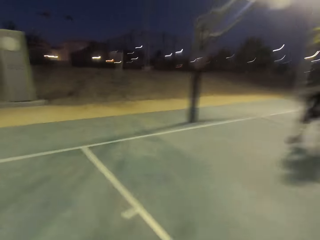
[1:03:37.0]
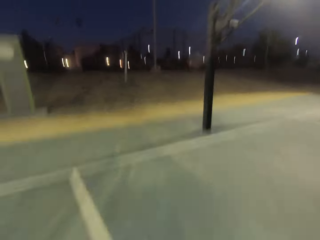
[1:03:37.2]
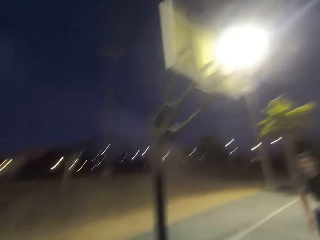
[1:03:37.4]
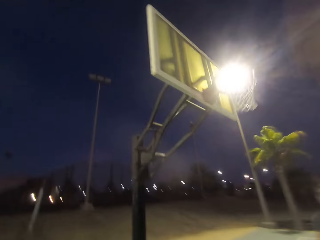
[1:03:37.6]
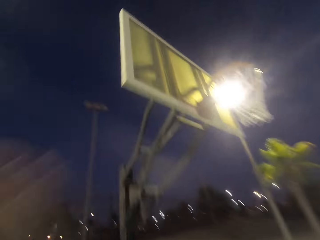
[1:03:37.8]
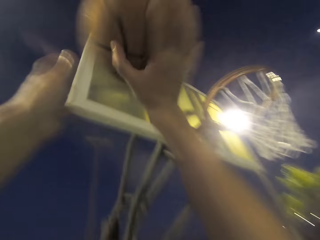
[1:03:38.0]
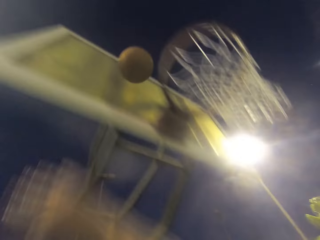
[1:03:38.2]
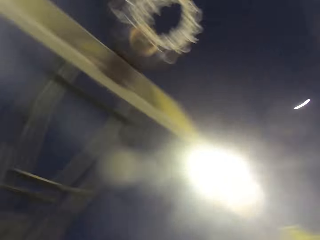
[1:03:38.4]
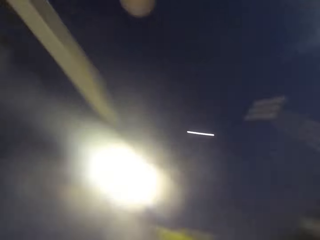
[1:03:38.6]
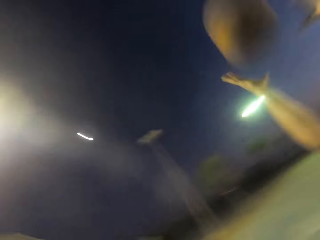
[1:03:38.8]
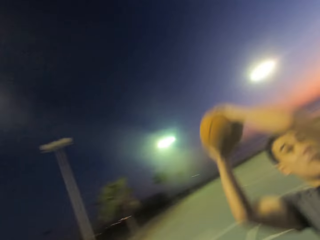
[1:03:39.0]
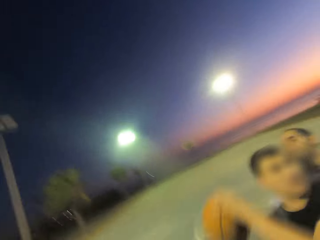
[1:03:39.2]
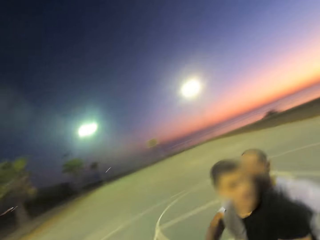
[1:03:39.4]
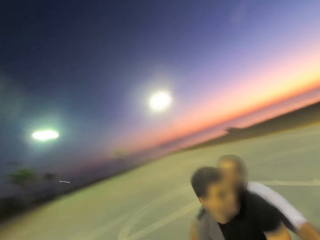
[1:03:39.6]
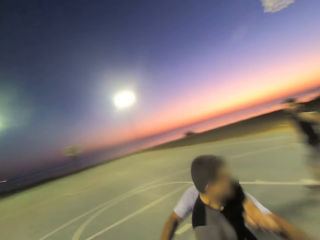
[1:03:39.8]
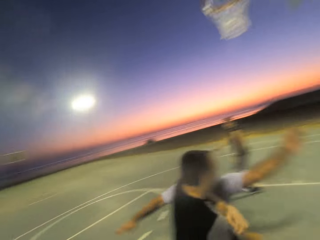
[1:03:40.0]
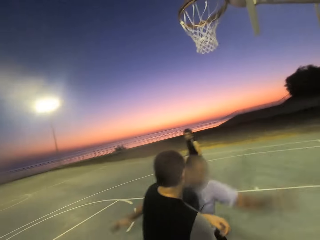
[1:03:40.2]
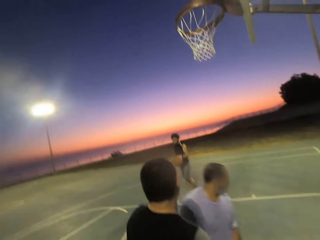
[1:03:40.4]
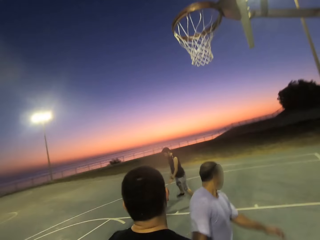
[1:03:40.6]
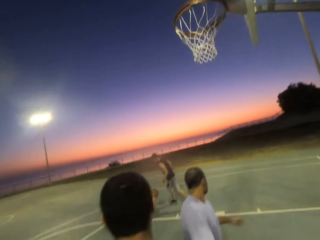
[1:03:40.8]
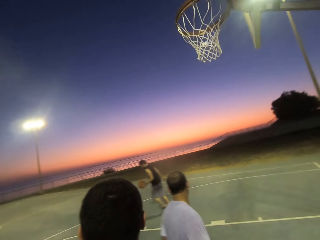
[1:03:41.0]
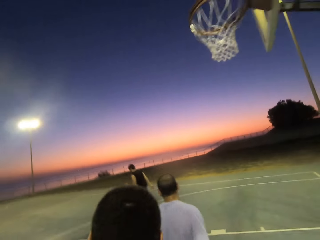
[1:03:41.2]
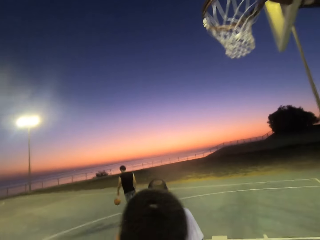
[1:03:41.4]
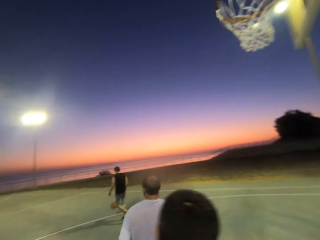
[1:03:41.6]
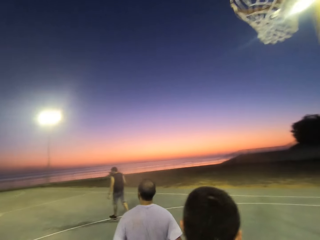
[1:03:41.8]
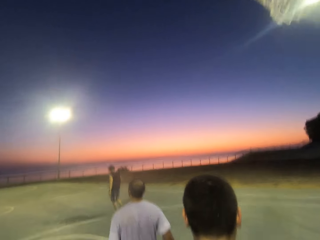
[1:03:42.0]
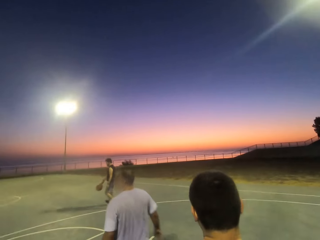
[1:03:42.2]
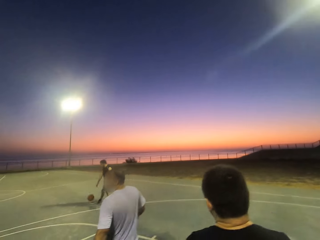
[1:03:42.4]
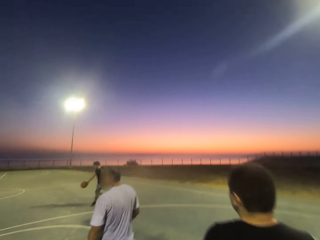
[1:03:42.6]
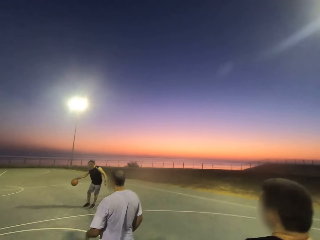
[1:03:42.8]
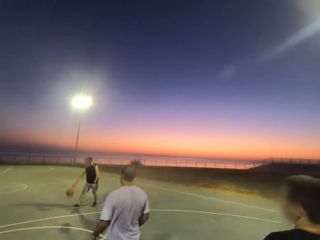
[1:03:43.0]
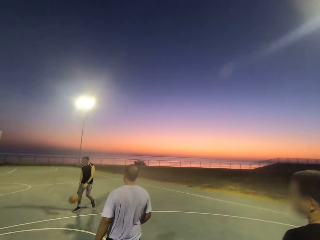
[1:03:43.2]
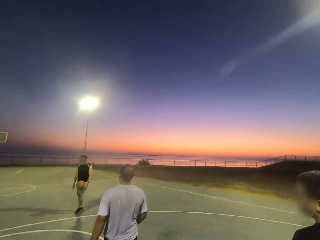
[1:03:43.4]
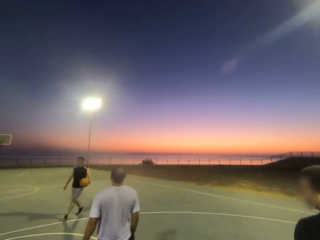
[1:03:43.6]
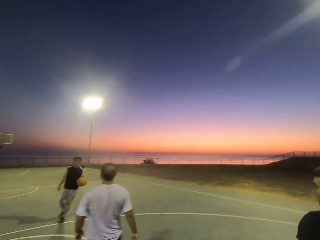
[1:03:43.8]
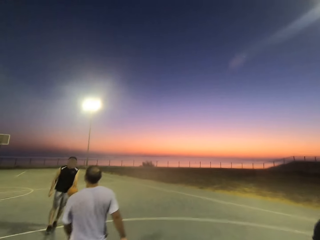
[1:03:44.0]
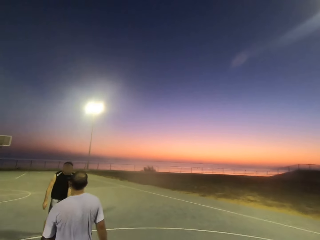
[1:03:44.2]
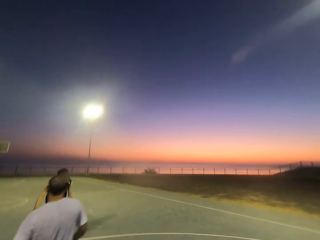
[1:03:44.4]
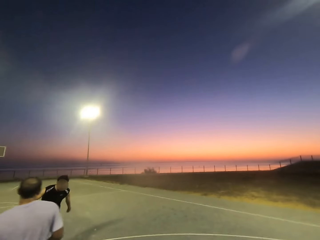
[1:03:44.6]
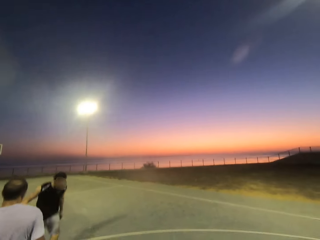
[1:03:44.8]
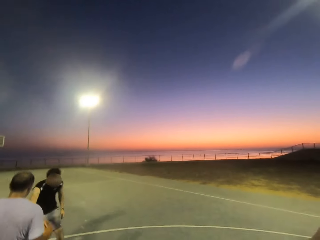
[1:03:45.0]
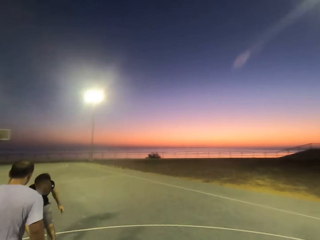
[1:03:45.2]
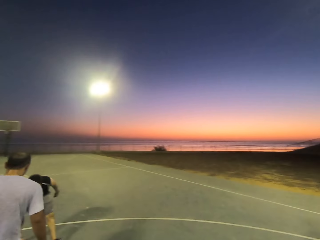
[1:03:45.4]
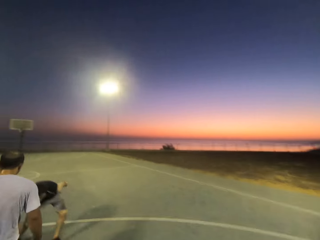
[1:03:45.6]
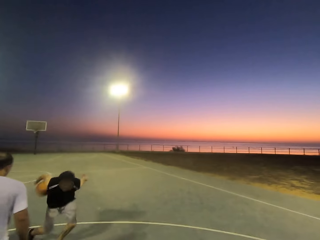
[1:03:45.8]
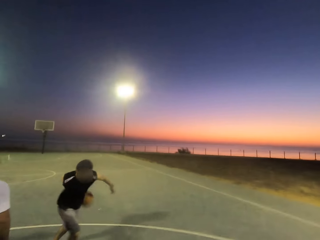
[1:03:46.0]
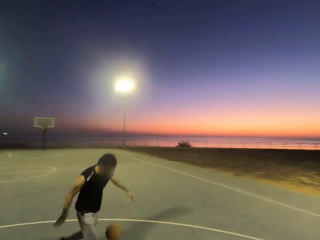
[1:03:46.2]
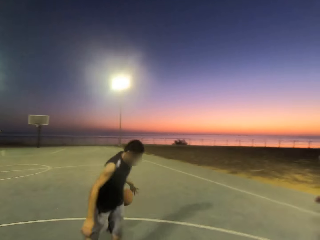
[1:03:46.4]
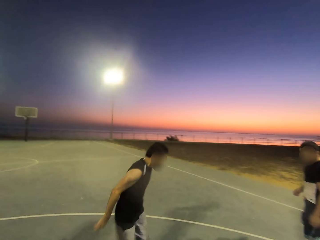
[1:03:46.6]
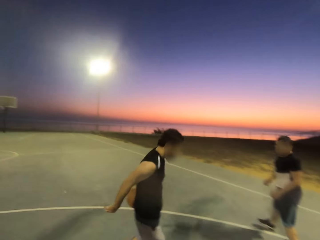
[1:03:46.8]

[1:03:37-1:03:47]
The camera wearer throws the ball in the hoop. A man holds the ball and picks up the ball. The man throws the ball towards another man. A third man shields. The other man dribbles the ball.

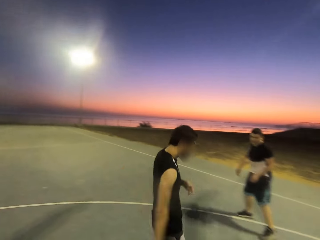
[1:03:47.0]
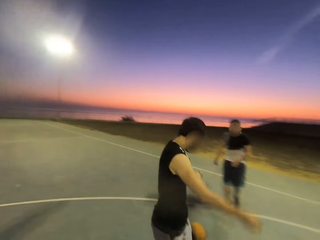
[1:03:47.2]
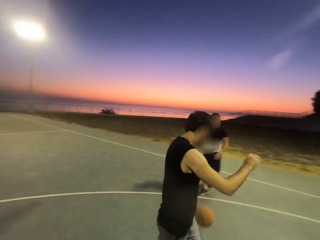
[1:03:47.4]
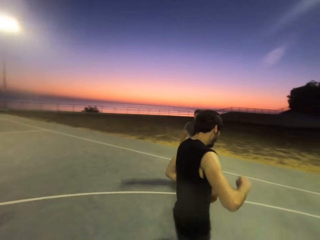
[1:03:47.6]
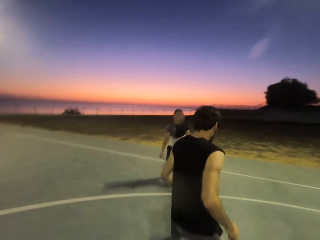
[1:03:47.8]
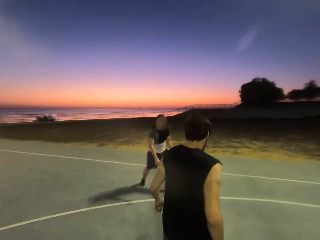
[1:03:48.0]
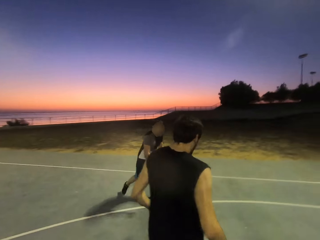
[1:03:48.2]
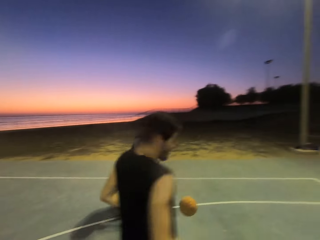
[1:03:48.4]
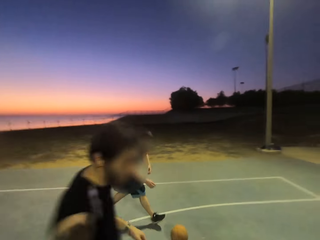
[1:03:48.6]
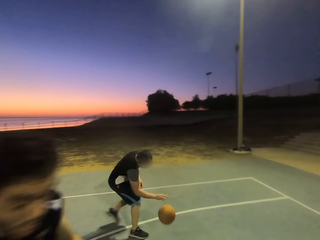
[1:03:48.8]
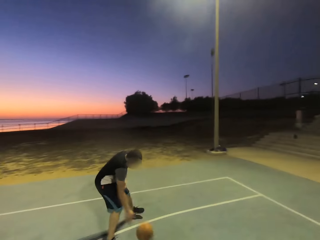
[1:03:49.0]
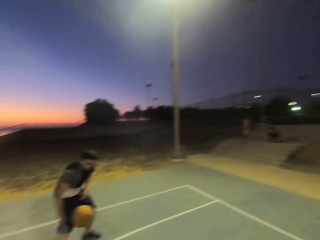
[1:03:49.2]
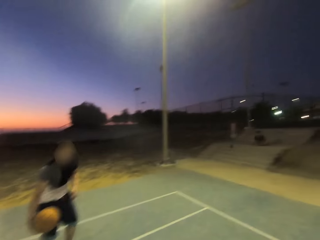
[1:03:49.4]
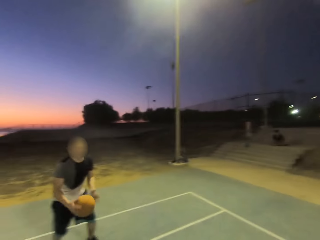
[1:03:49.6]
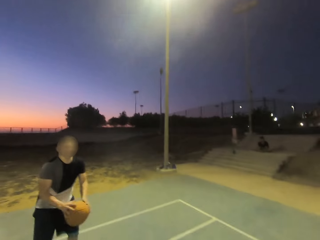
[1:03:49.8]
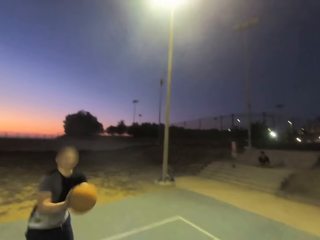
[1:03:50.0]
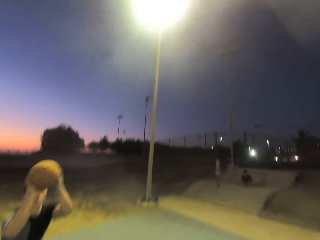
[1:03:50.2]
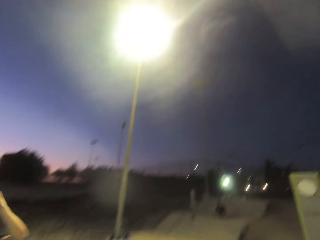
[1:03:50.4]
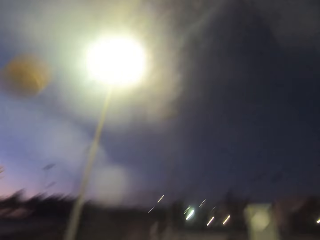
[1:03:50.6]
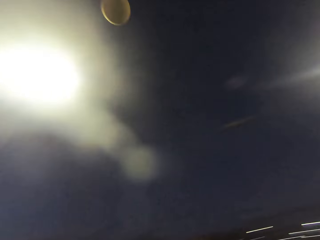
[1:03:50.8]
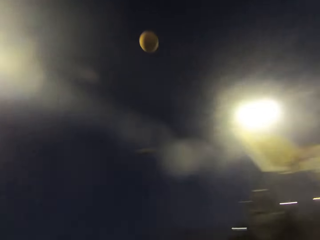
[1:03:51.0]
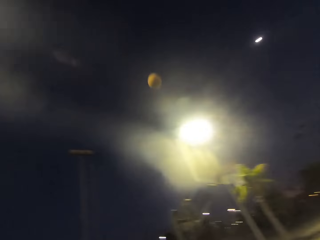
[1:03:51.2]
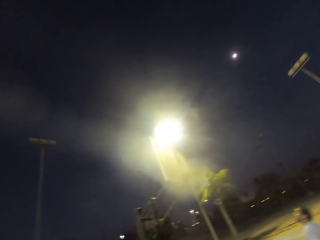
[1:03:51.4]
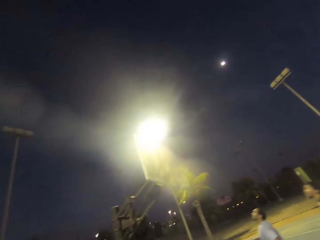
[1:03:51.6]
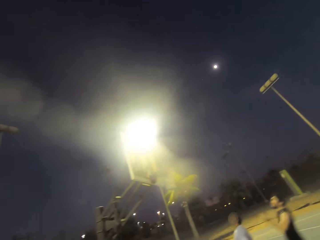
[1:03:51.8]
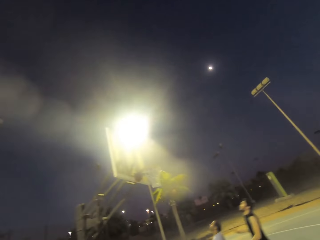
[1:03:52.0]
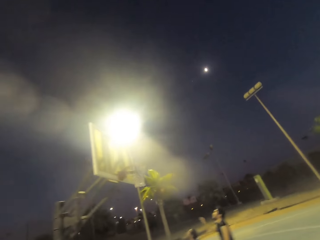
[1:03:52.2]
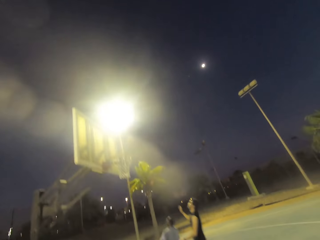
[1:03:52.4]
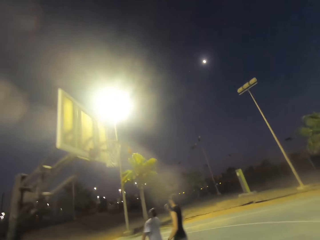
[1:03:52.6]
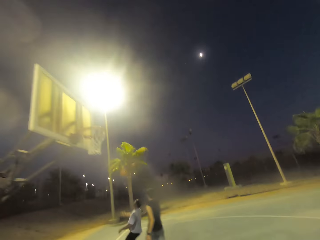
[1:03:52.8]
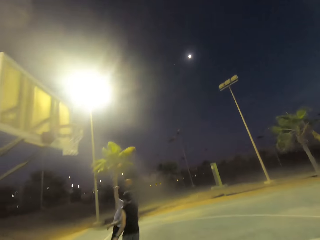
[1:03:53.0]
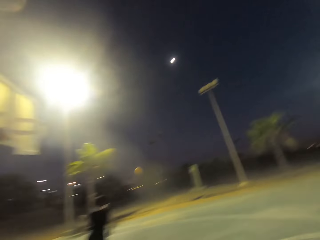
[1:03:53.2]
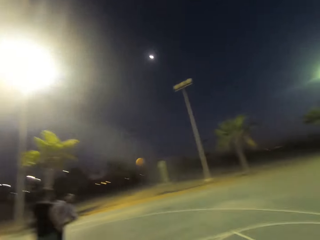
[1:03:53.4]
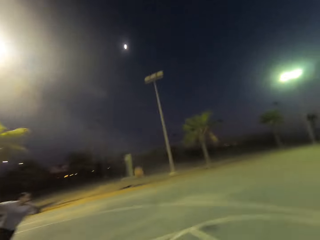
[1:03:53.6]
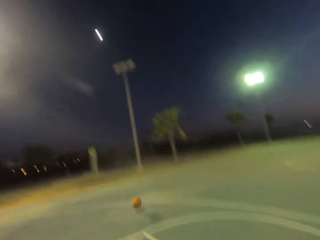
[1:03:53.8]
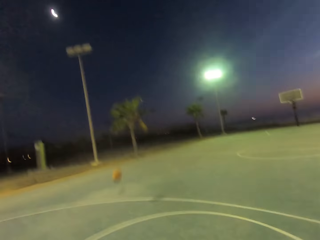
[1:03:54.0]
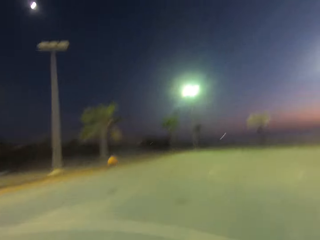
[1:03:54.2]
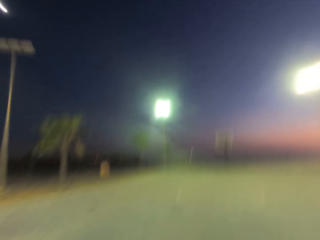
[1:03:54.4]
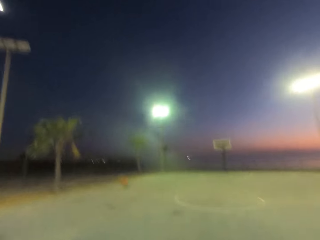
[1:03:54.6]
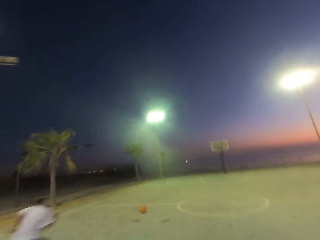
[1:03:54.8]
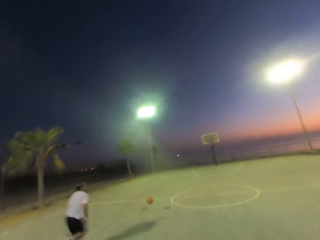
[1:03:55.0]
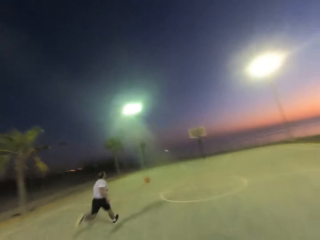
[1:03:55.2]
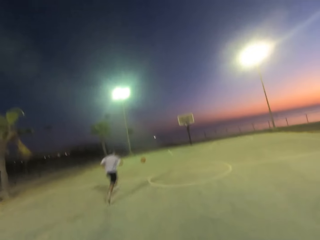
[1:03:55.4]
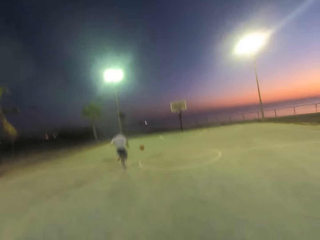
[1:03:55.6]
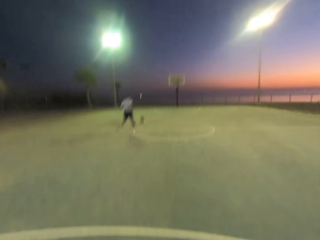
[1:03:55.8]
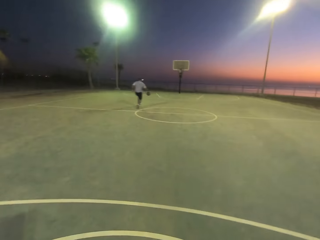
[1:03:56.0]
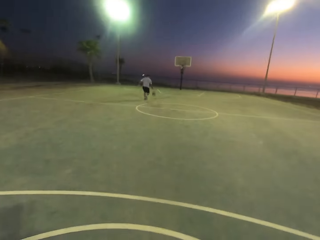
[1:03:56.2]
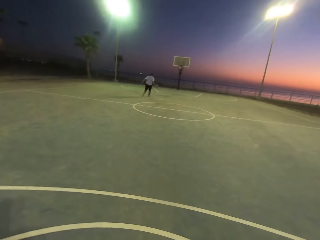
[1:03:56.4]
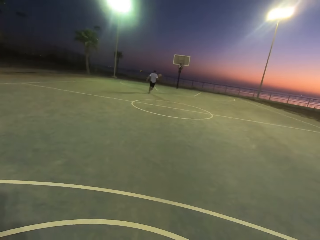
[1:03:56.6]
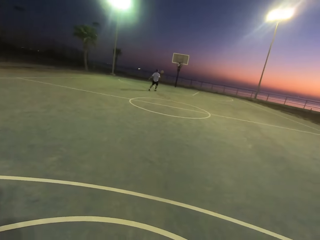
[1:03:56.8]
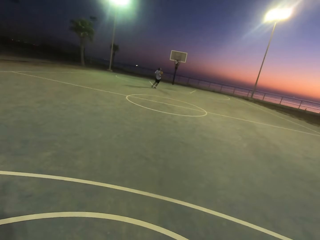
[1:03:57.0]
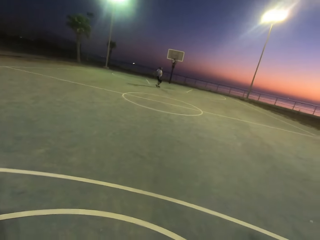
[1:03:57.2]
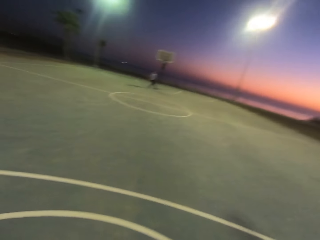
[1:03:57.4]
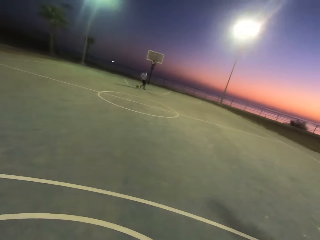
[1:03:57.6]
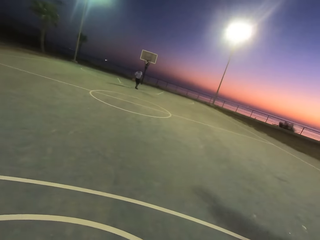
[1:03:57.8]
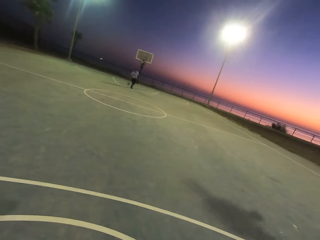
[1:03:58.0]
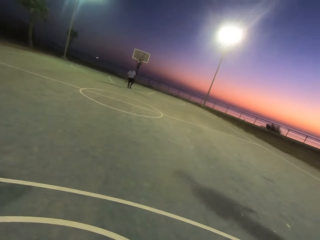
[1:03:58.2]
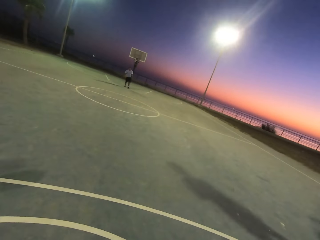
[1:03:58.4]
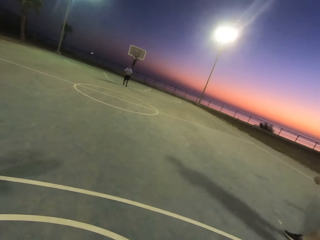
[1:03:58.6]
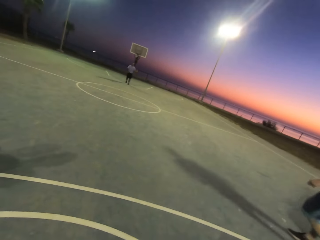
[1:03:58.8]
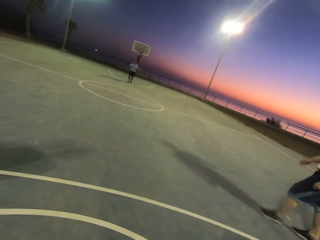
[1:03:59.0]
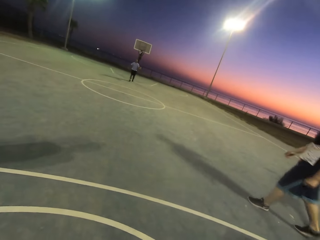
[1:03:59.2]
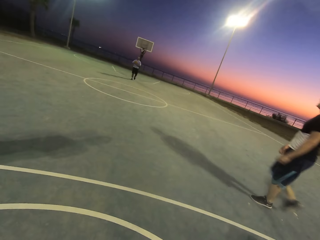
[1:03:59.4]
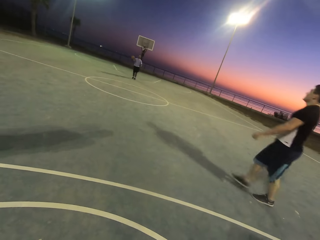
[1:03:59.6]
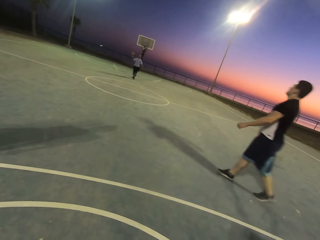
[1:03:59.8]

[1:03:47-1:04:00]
A man throws the ball. Another man dribbles the ball and throws the ball in the hoop. A third man taps the ball, runs after the ball, and dribbles the ball.
